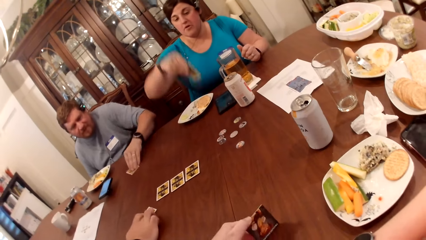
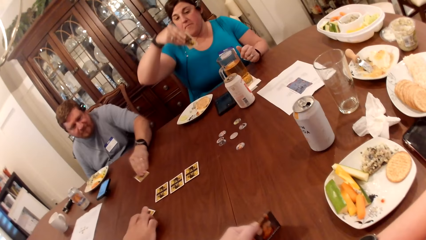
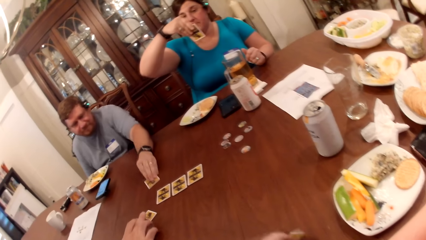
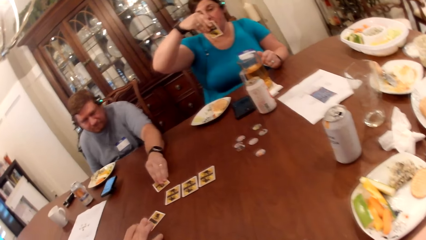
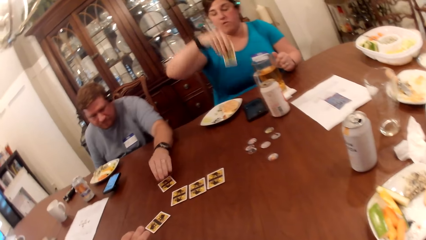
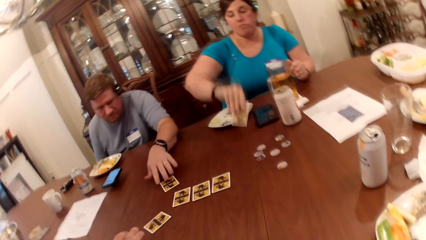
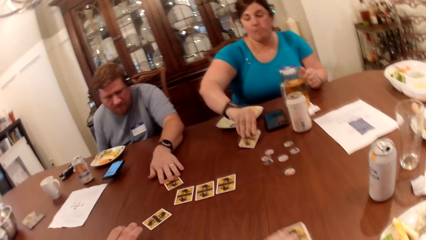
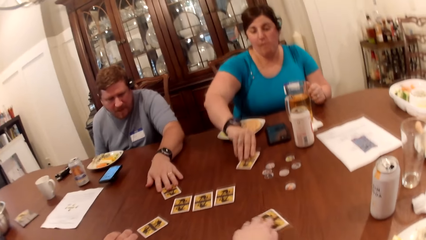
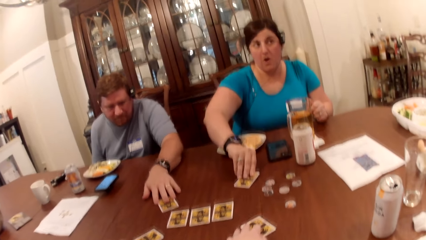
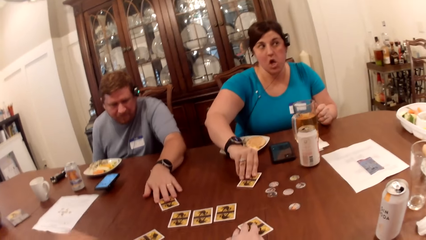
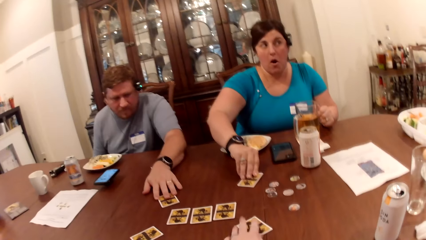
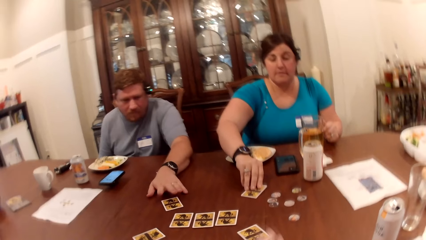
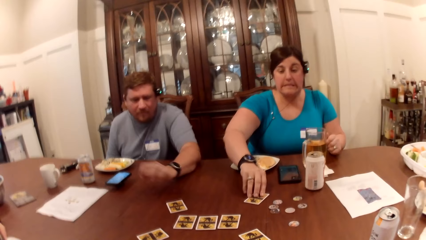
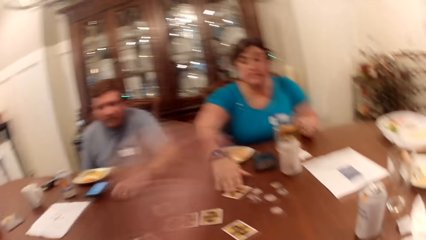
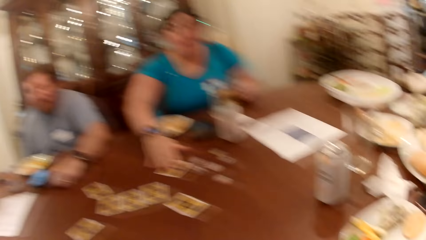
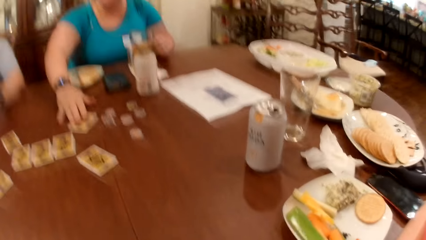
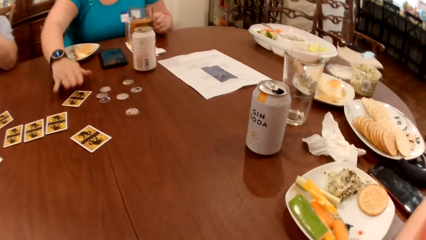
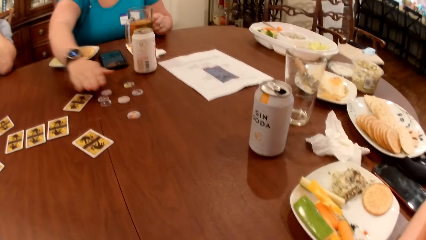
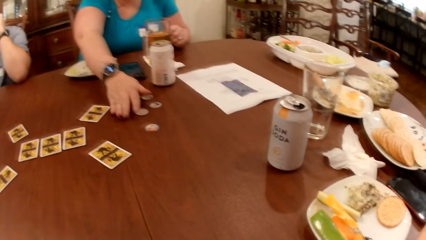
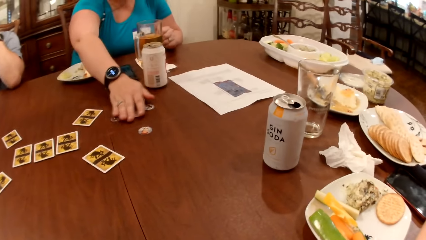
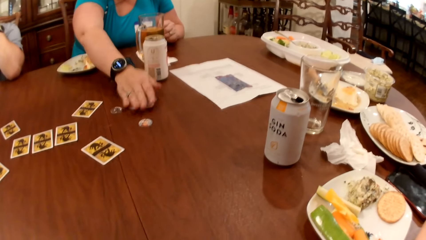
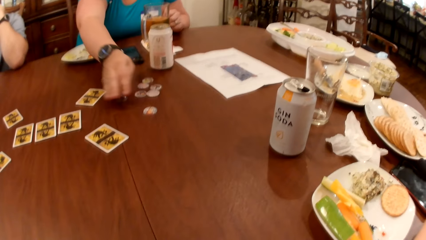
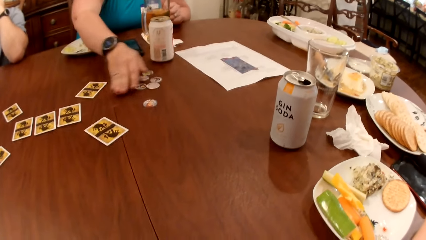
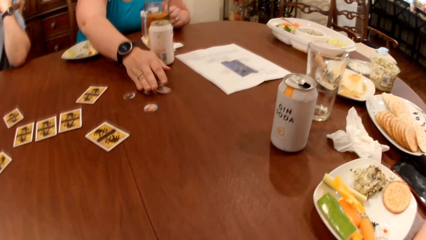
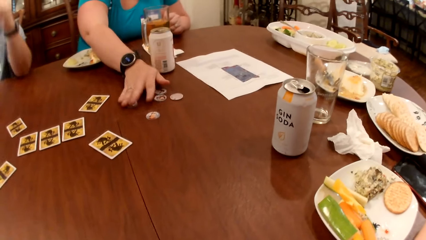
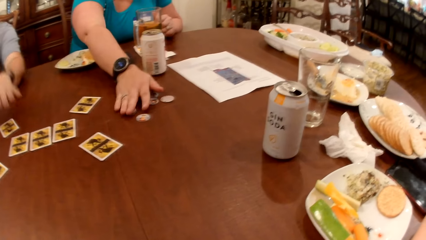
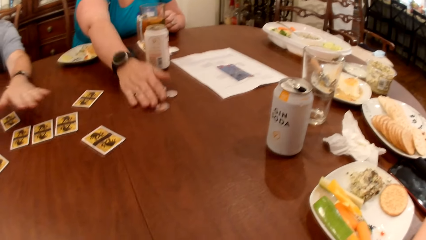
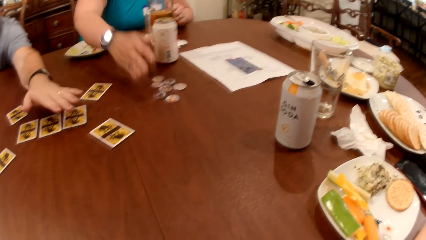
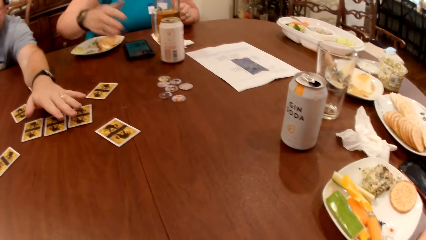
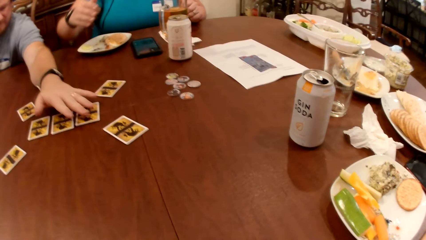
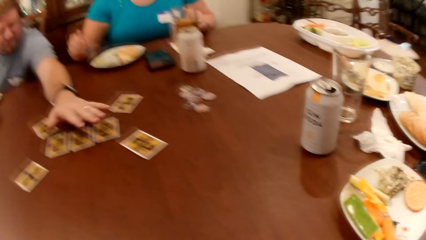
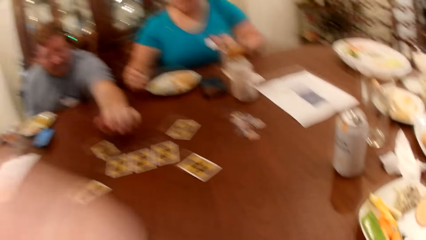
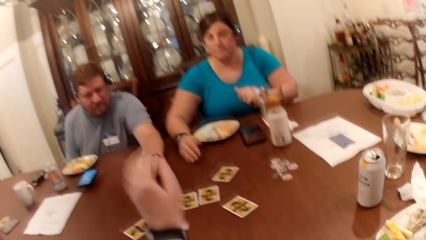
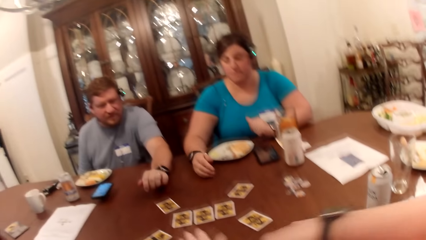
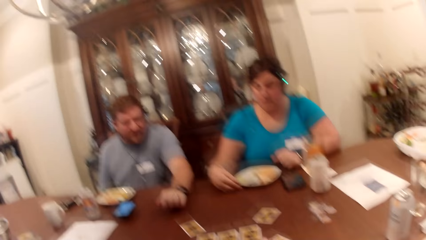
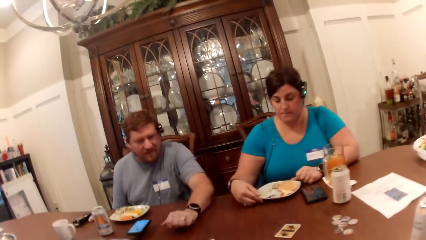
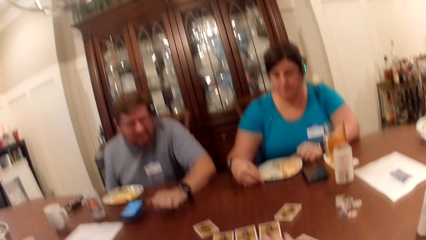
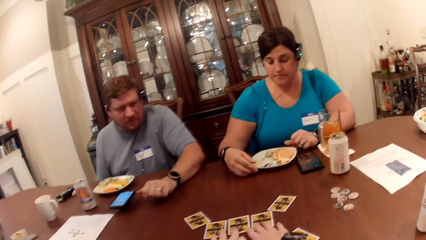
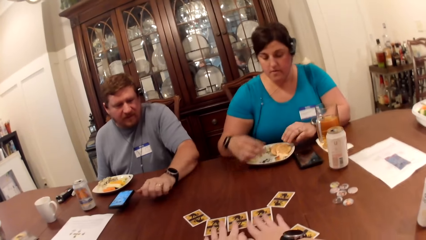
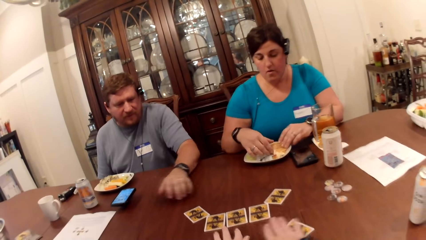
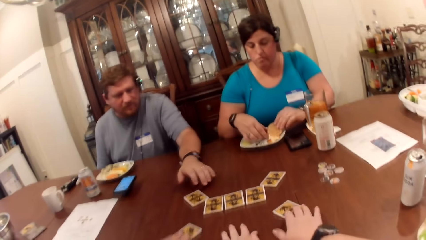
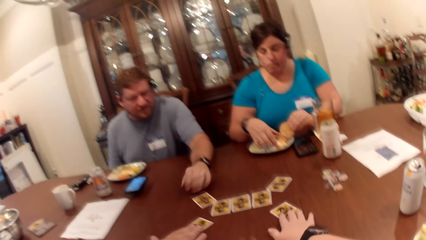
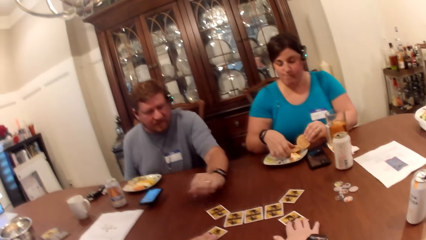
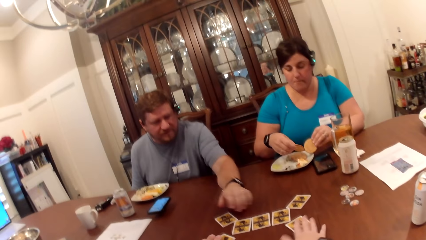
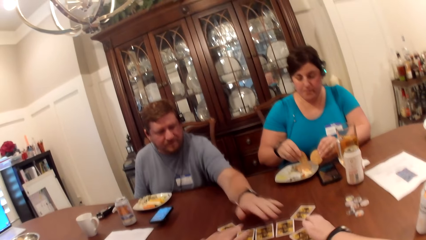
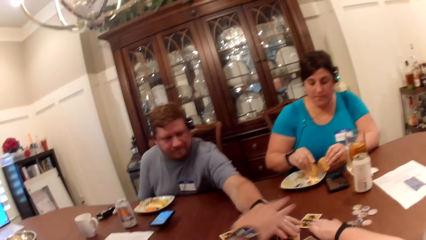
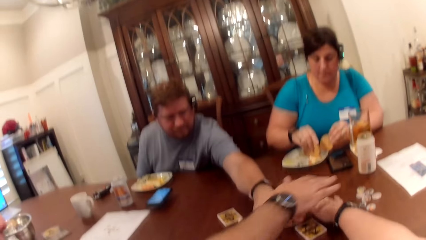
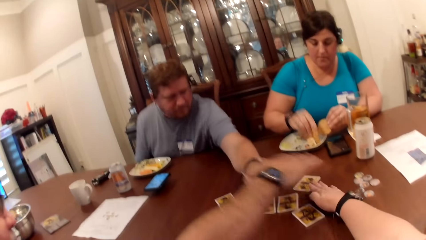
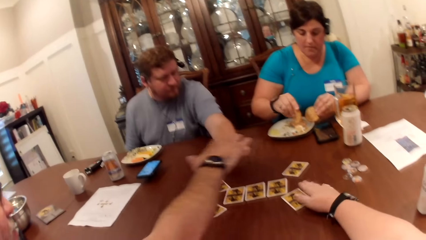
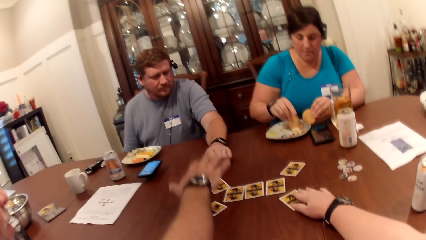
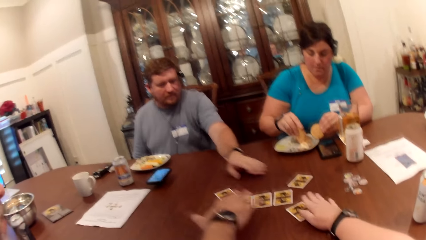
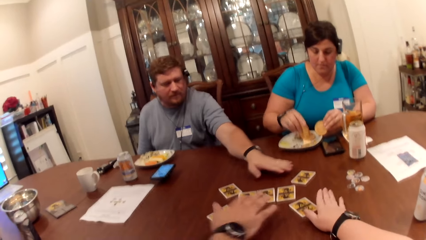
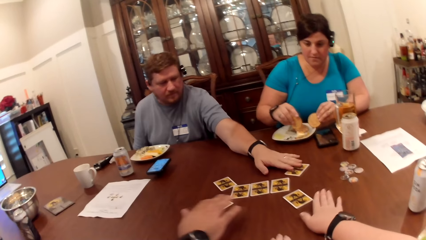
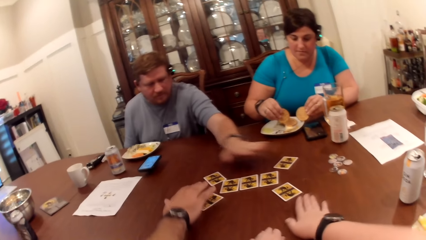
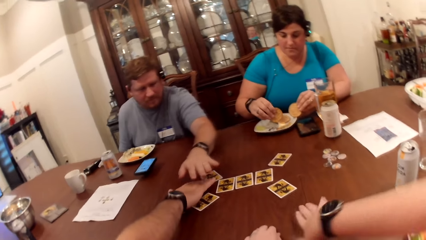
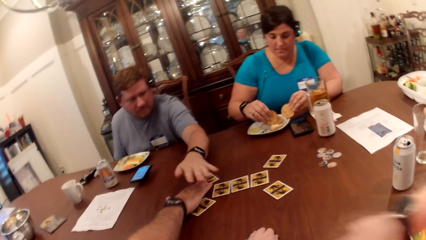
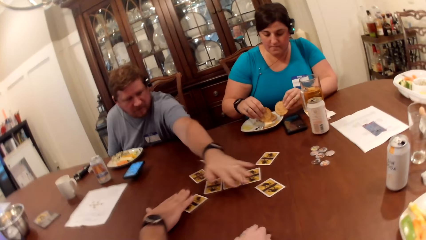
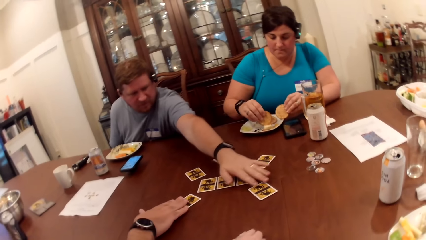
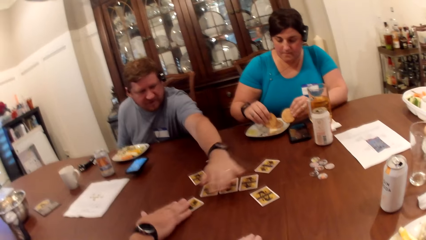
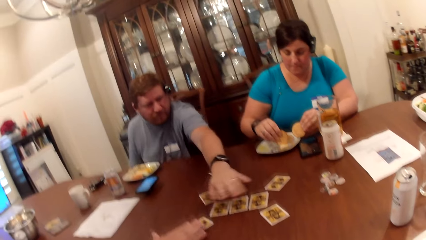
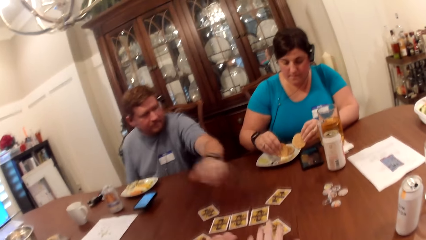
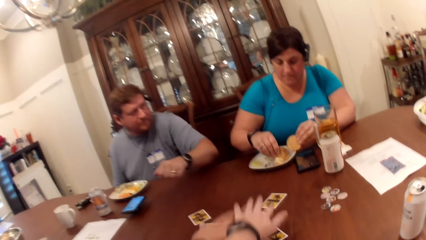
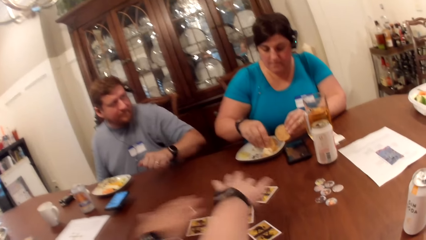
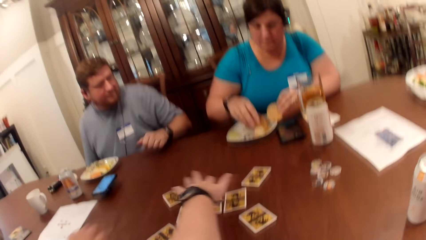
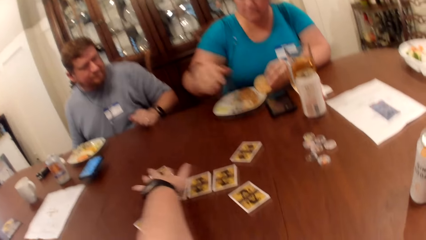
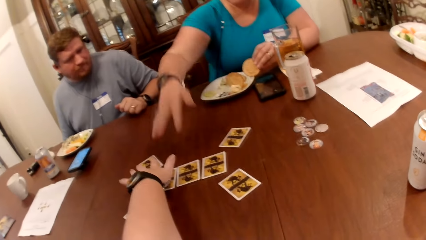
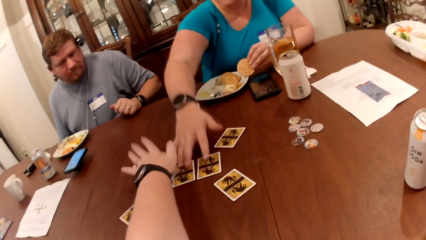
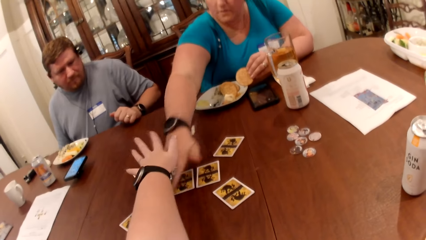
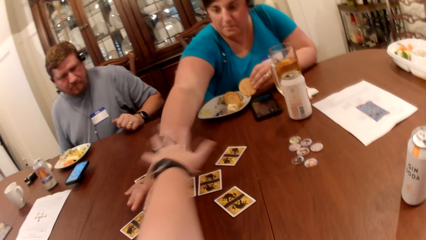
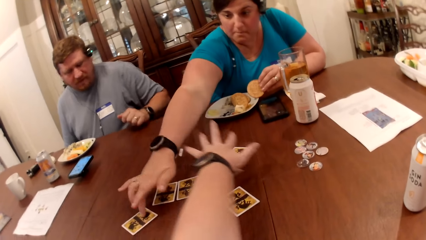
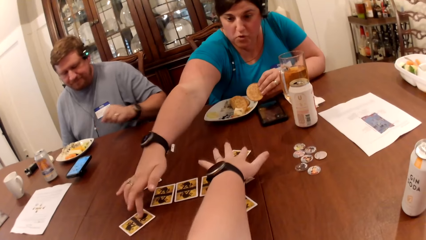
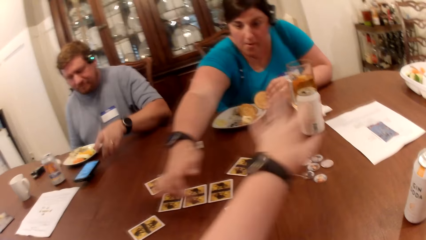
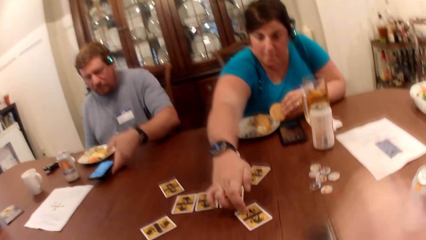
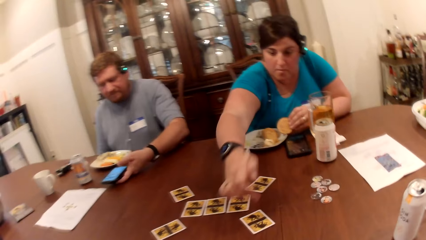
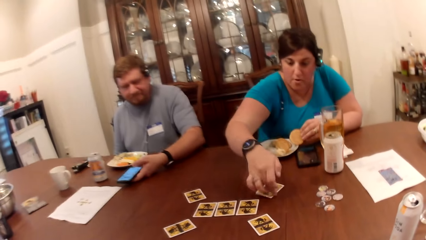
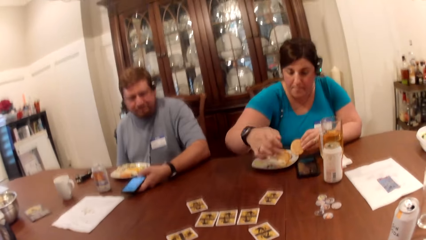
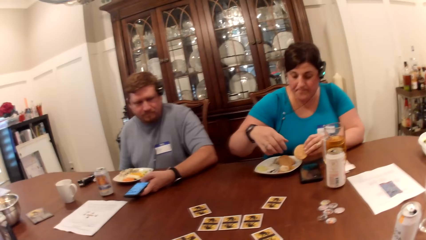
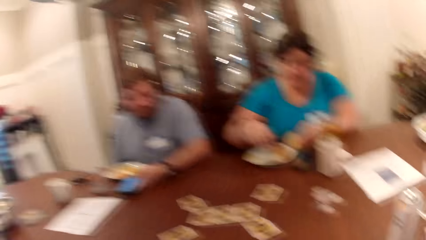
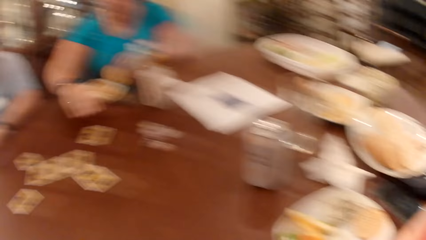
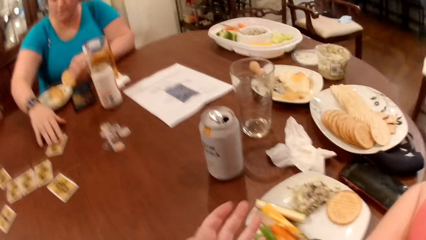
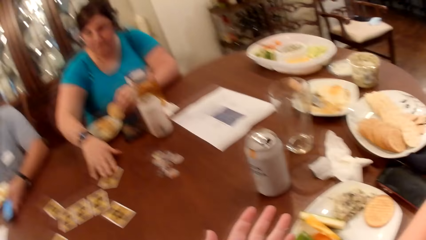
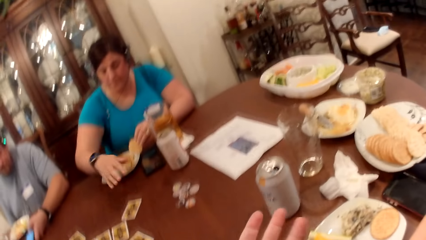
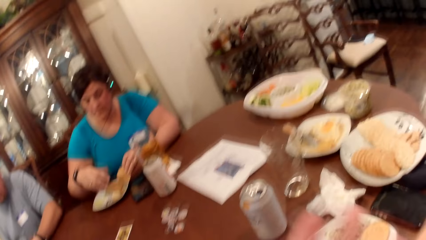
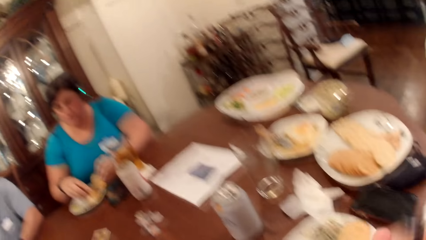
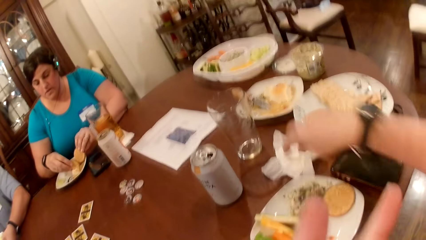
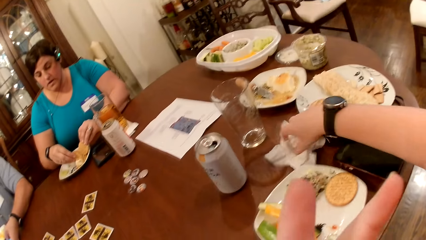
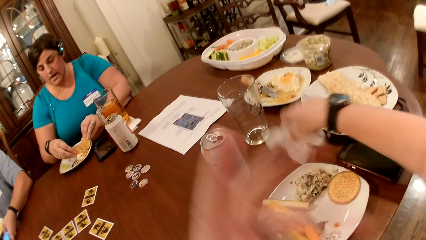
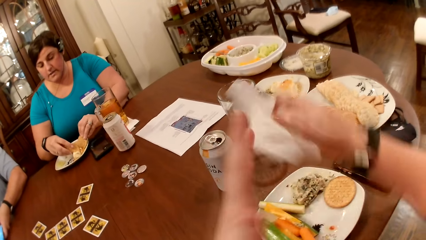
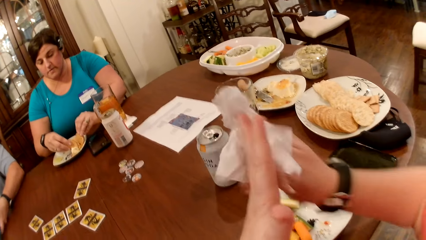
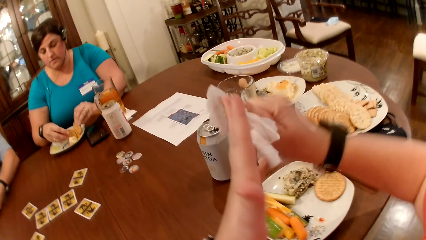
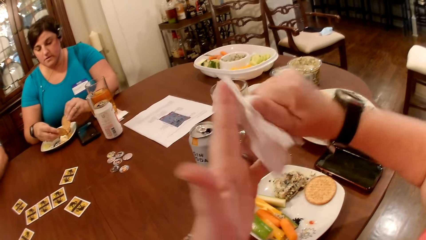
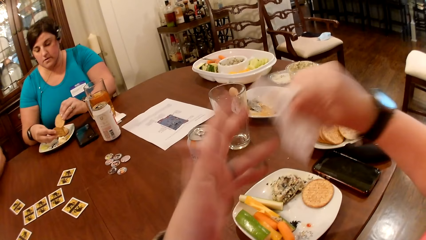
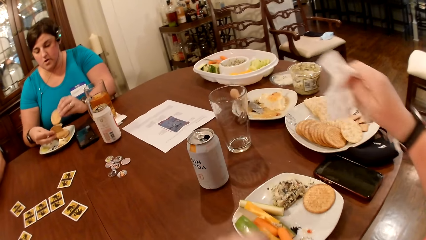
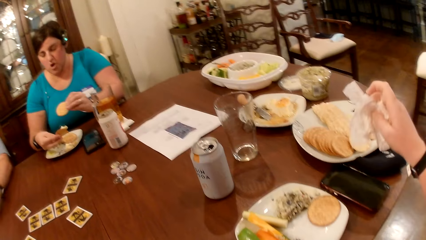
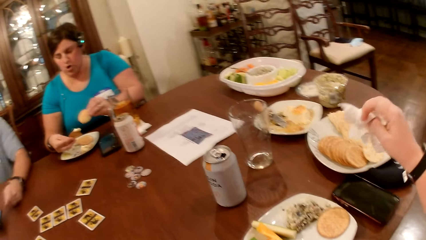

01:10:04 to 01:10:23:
A man moves a card on the table with his right hand. The camera wearer holds a card in her left hand on the table. A woman takes the play card. Another man moves a card on the table with his left hand. The woman moves a card on the table with her right hand. The camera wearer moves a card on the table with her left hand. The woman moves chips on the table with her right hand. The woman pushes the play card. The camera wearer moves a card on the table with her right hand. The woman picks a biscuit from the plate with her left hand. The woman picks a biscuit from the plate with her right hand. The camera wearer takes the play cards. The first man moves a card on the table with his right hand. The woman touches a card on the table with her right hand. The woman pushes the play cards. The woman touches the card on the table with her right hand again. The other man holds the phone on the table with his left hand. The woman moves a card on the table with her right hand. The camera wearer picks a paper towel from the table with her right hand. She wipes her left hand with the paper towel in her right hand.
